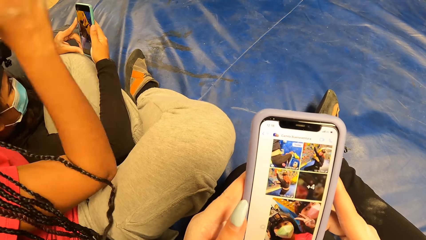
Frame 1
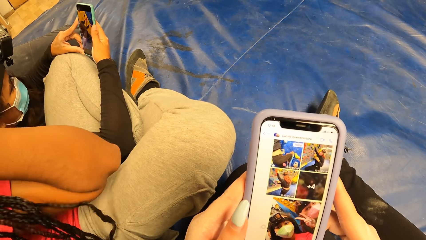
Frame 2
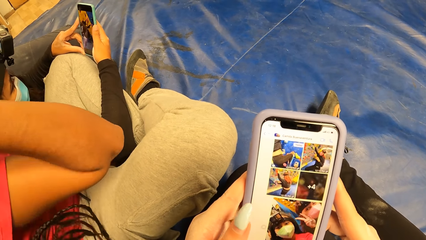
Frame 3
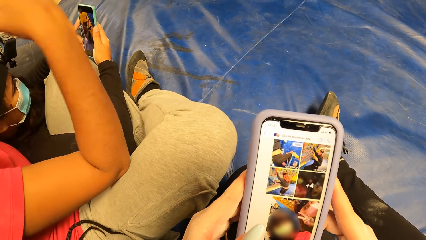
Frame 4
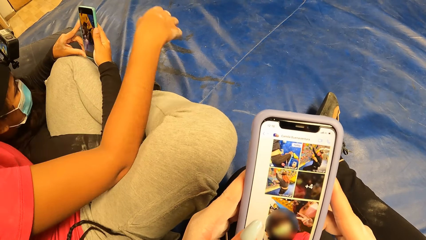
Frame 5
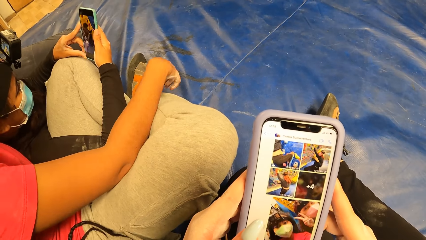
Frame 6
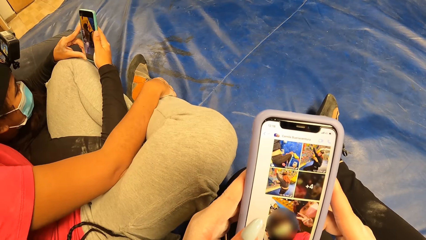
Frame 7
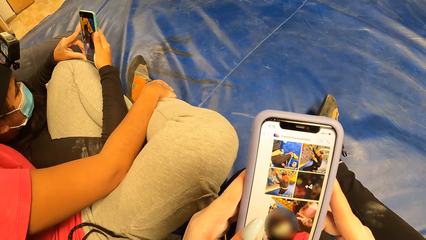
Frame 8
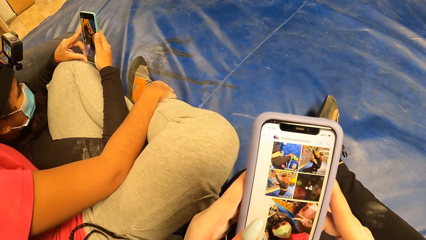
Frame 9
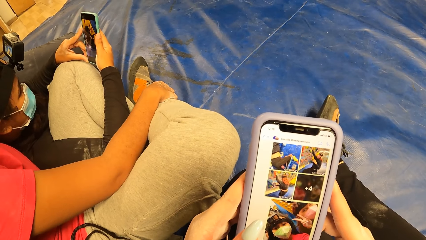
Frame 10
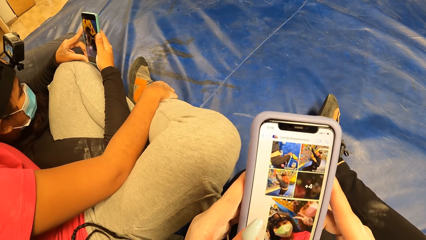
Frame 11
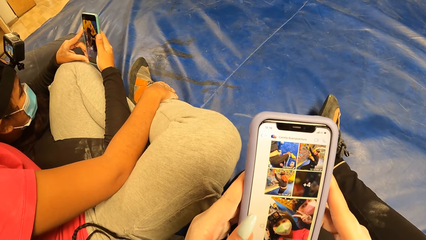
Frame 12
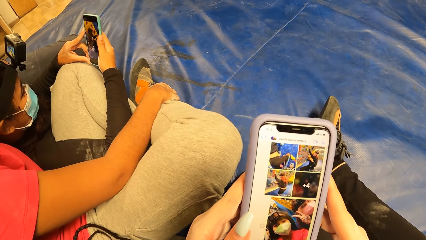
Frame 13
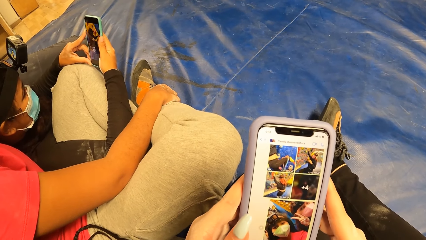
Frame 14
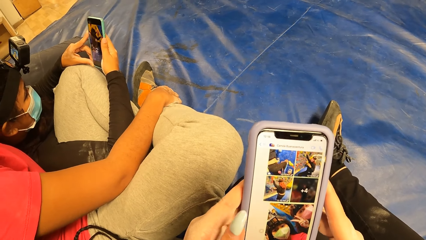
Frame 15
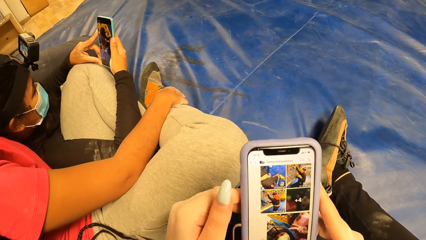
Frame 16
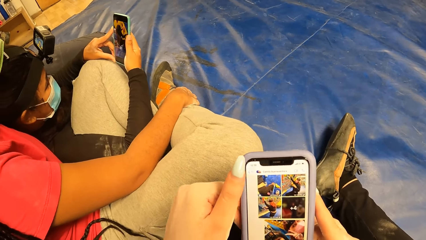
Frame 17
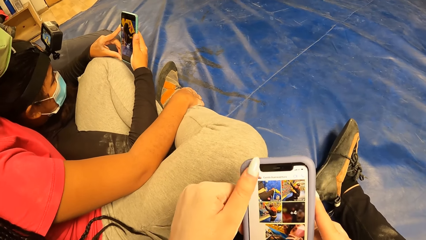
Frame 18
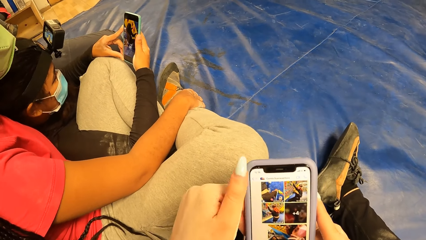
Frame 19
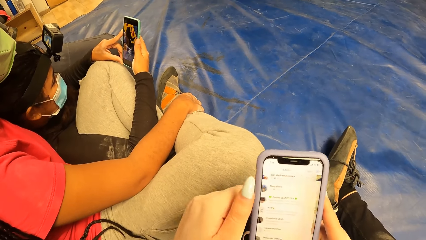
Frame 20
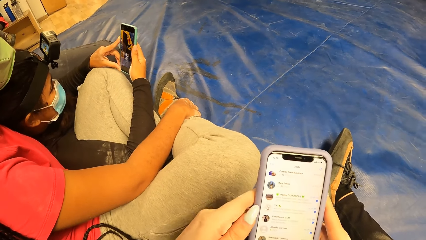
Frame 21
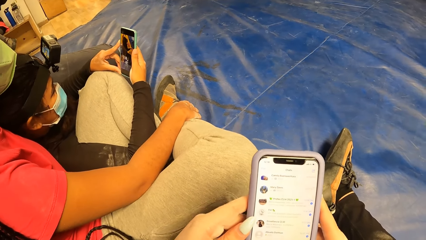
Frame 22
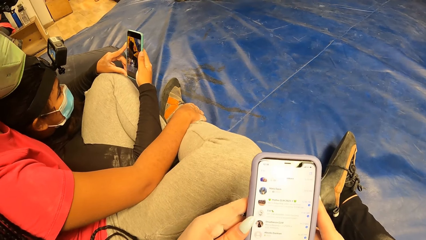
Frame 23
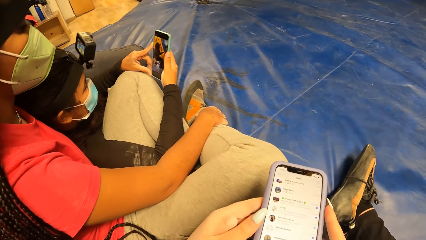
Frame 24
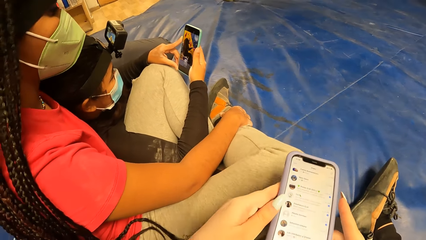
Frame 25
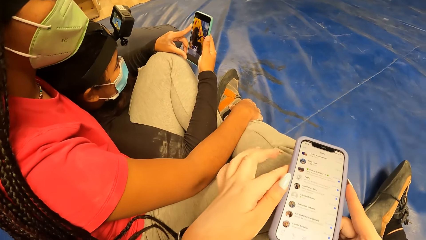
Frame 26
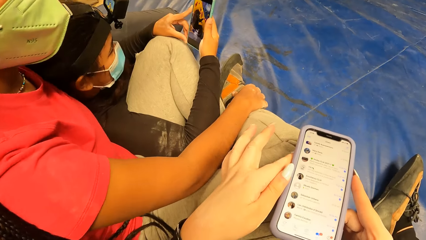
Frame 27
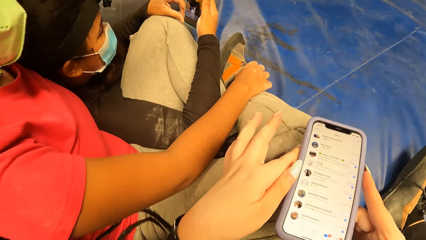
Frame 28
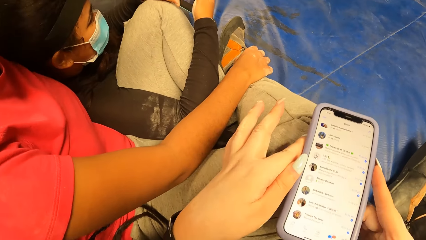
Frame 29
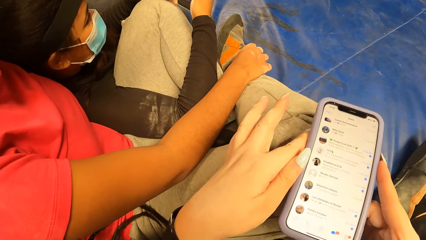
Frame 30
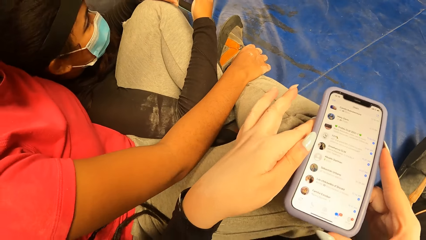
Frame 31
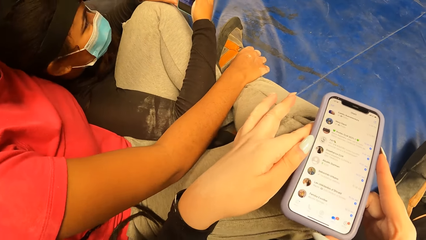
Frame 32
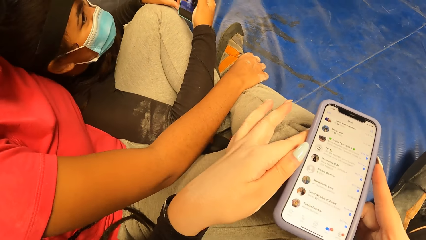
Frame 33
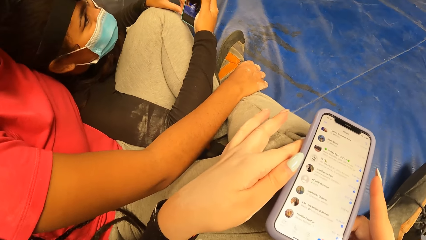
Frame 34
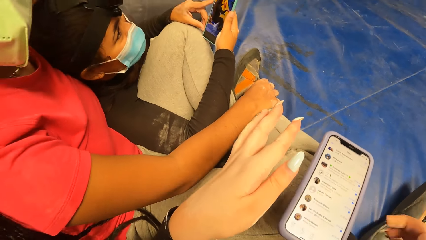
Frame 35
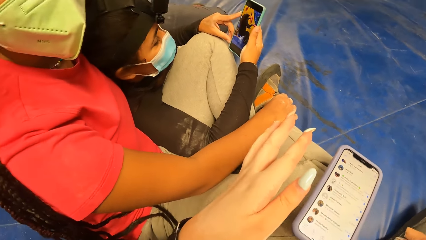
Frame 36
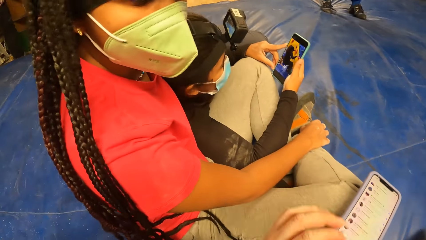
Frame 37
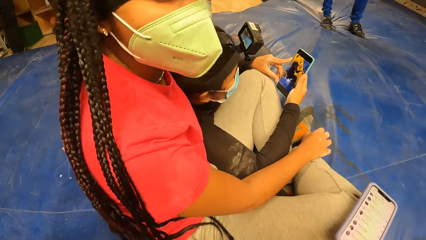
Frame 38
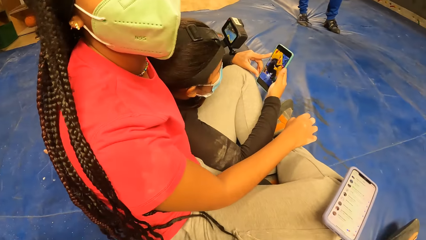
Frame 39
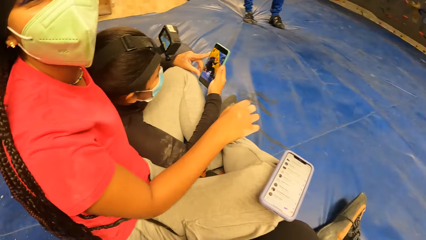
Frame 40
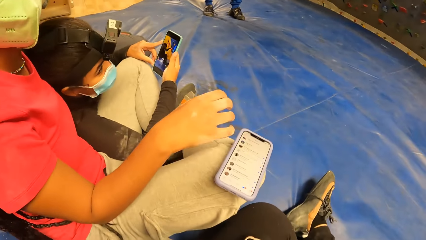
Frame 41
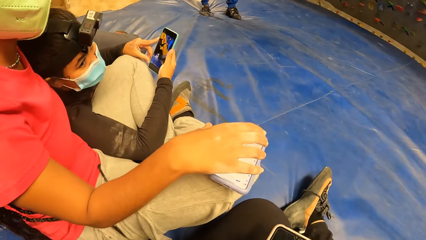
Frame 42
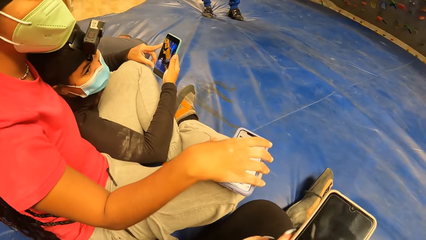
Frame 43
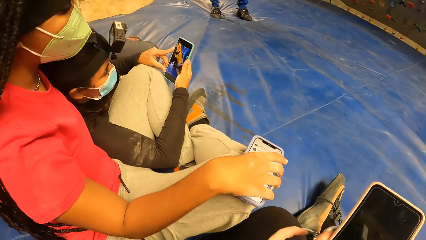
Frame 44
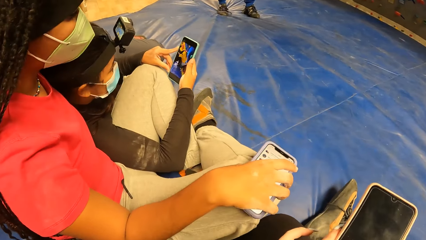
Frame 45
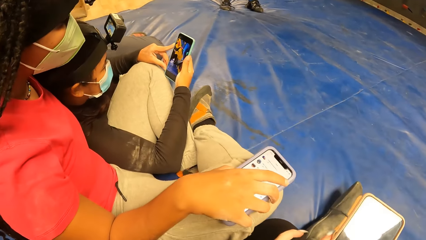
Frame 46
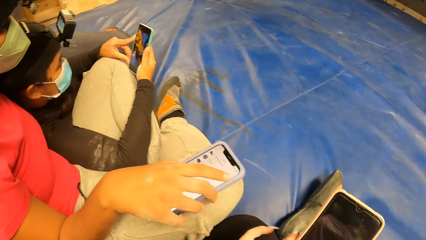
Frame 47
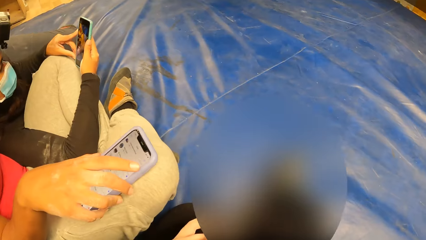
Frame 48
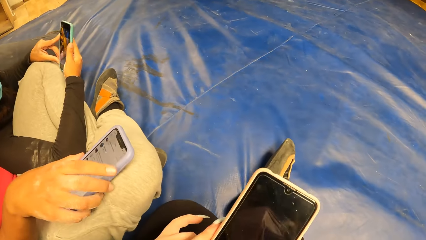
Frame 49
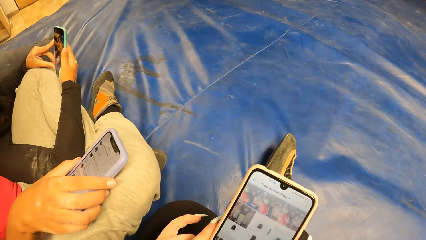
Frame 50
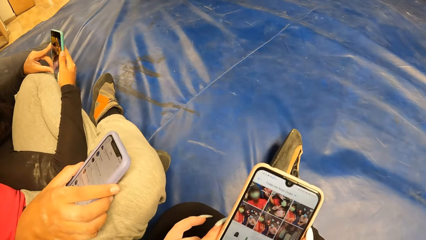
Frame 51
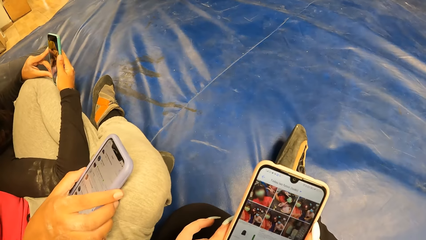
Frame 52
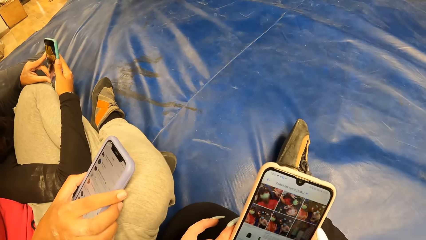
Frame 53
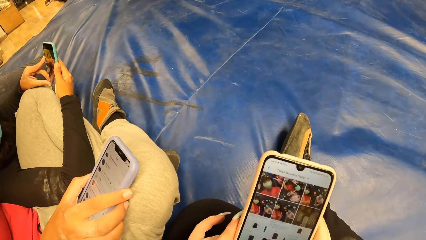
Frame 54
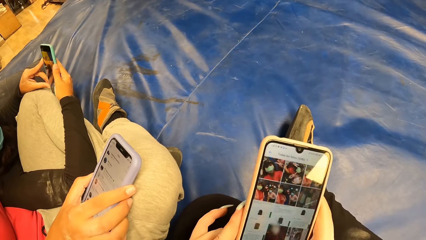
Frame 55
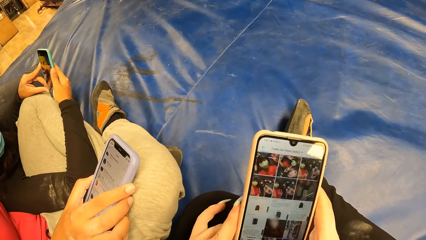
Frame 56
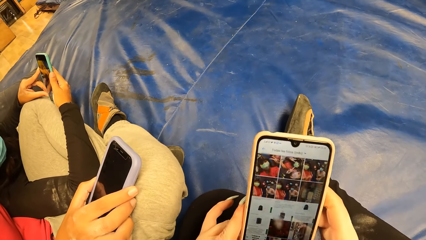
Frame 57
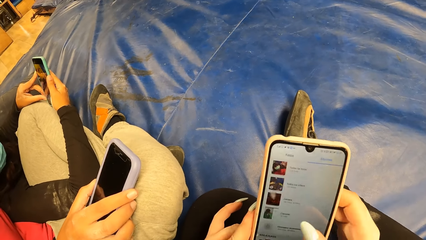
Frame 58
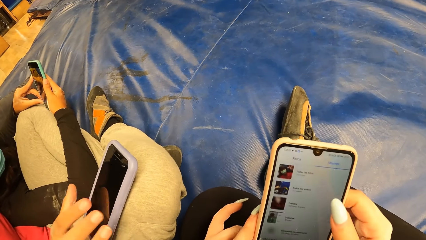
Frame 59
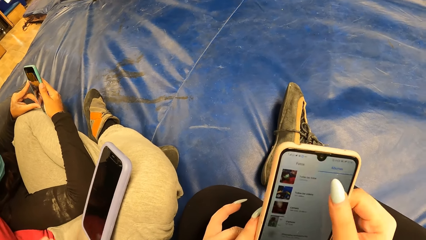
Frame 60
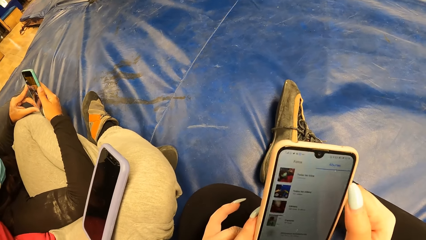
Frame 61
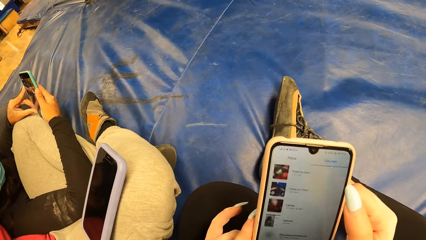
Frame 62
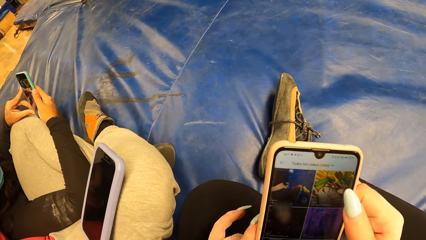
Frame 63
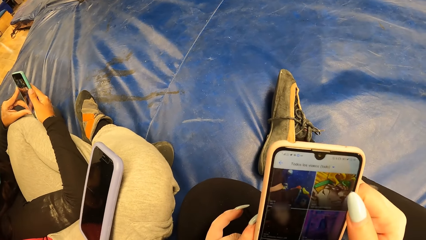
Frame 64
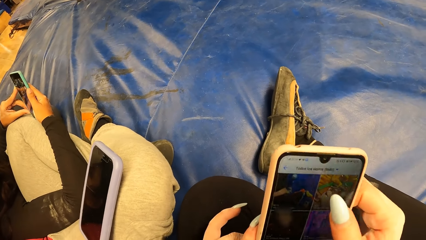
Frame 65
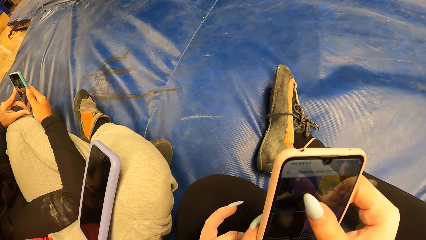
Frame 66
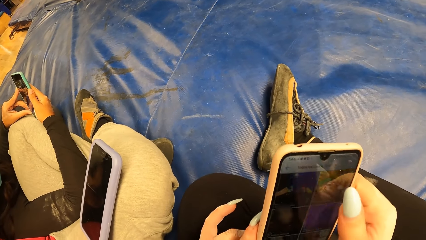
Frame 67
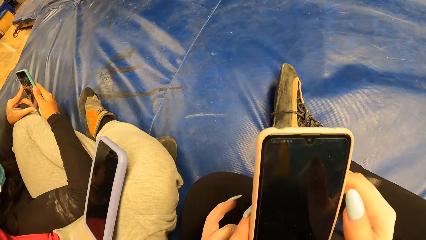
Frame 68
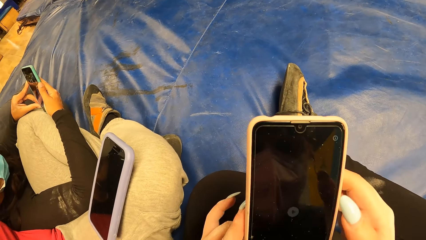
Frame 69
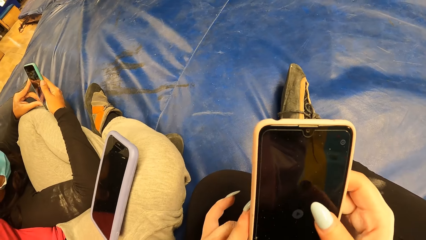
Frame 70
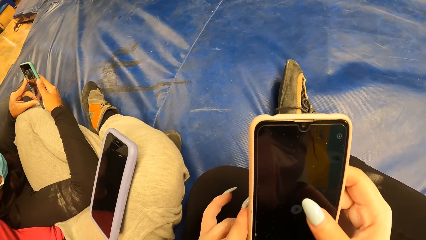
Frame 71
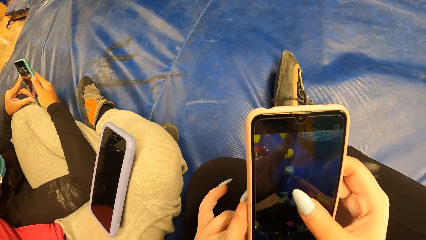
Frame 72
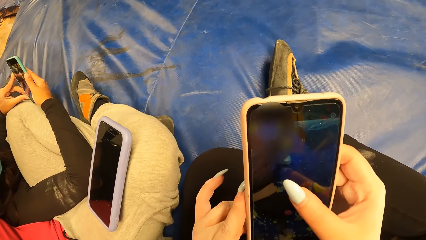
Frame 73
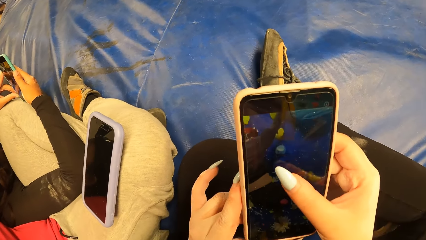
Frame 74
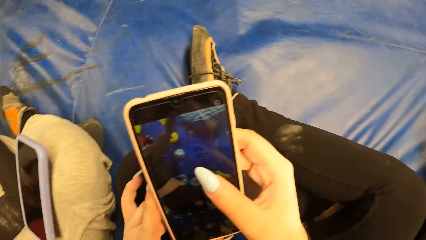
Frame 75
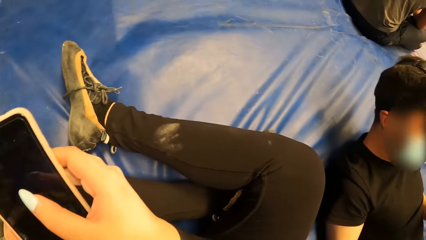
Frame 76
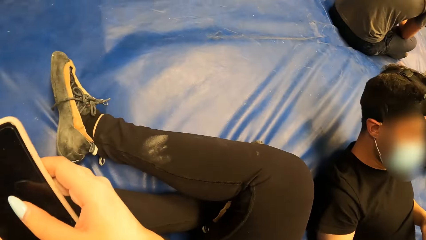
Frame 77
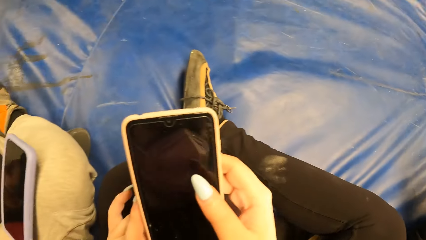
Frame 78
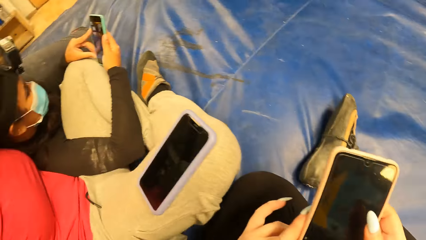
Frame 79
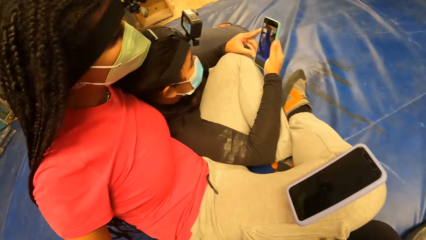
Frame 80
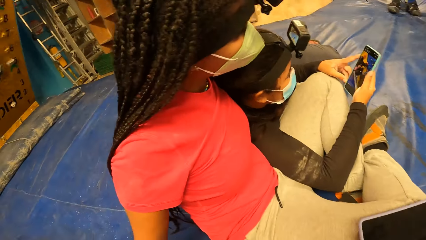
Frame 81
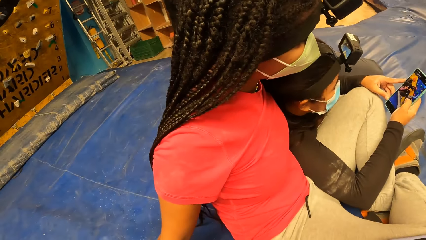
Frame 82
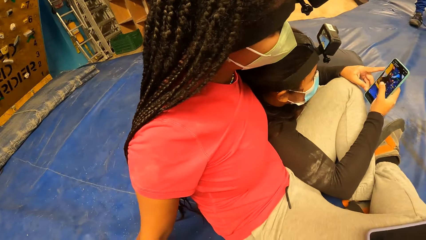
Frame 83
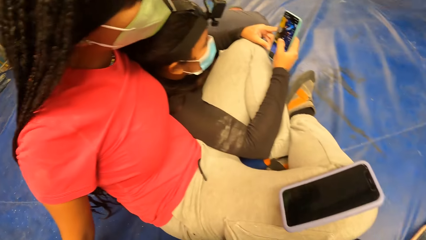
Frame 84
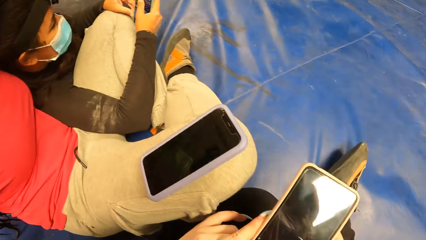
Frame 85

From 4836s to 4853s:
The camera wearer puts the phone on the woman's lap. They converse with the woman. The woman holds the phone with her right hand. She picks up the phone. The camera wearer uses the phone. The woman lifts her hand from the phone. The camera wearer looks around.
